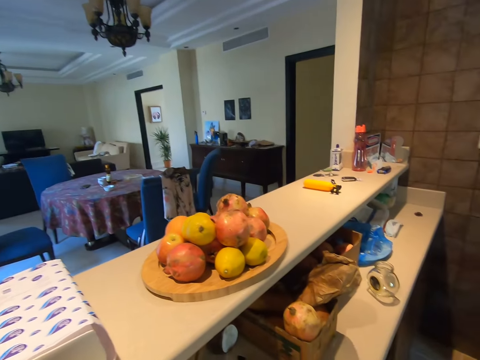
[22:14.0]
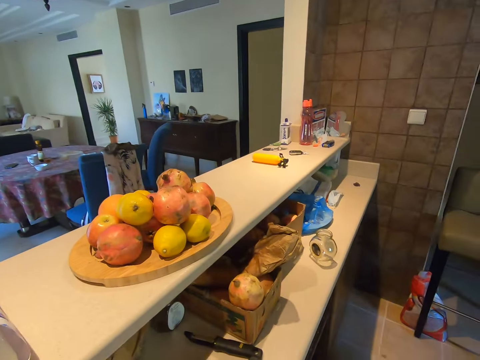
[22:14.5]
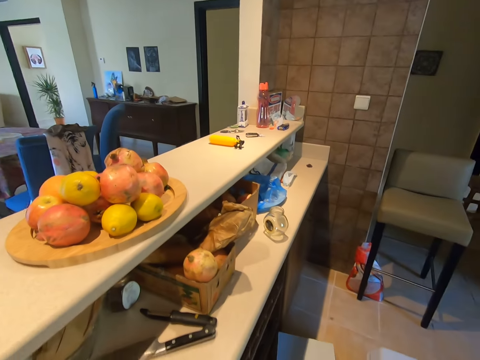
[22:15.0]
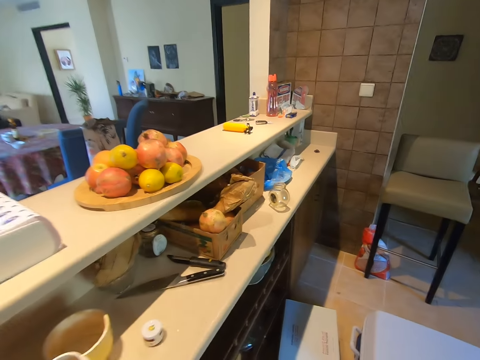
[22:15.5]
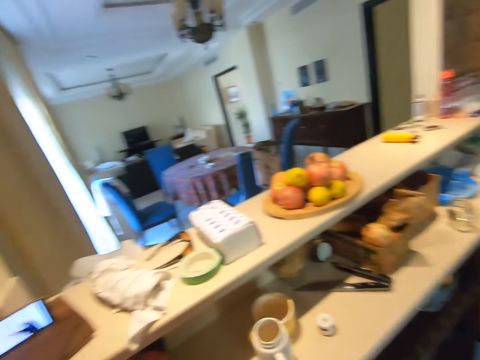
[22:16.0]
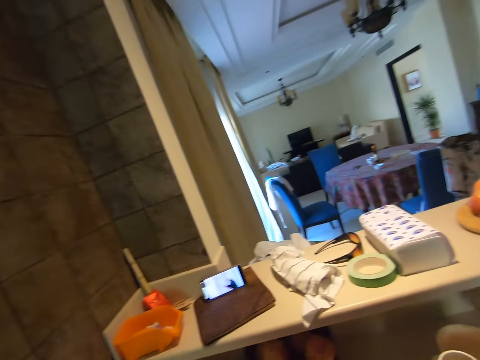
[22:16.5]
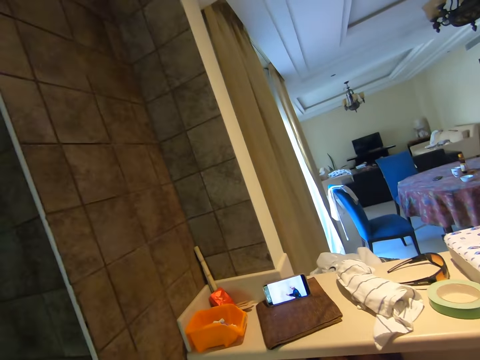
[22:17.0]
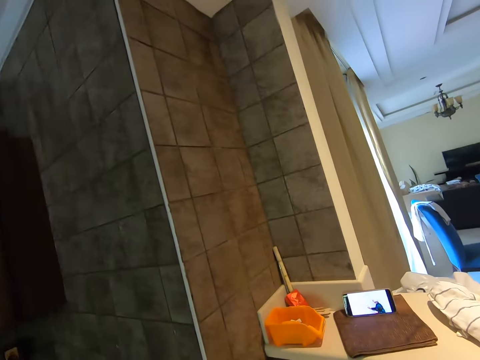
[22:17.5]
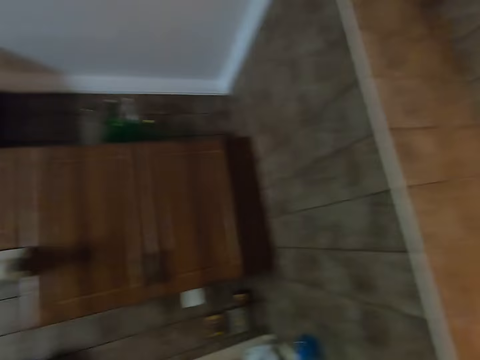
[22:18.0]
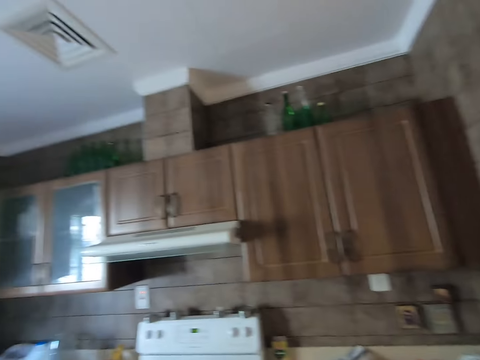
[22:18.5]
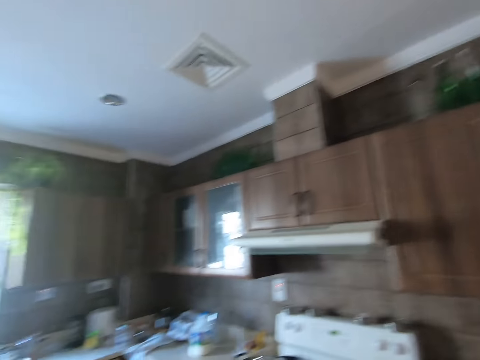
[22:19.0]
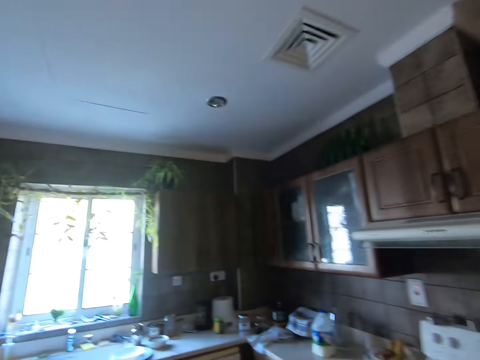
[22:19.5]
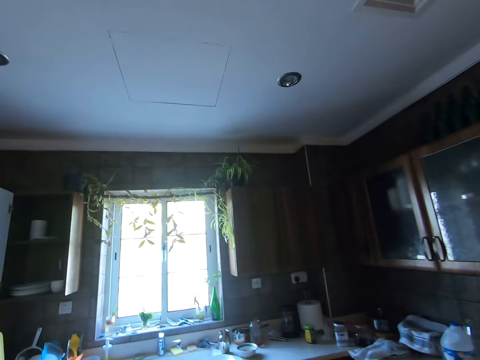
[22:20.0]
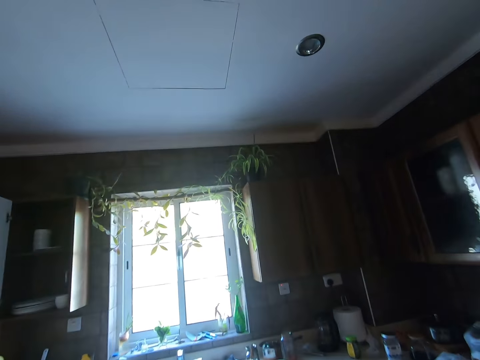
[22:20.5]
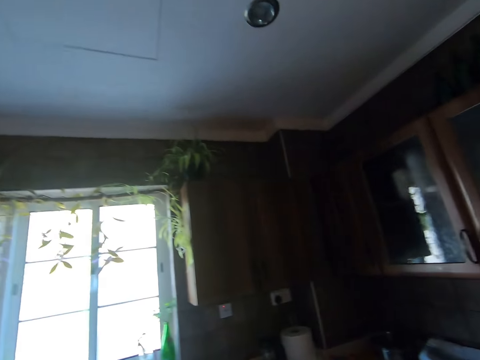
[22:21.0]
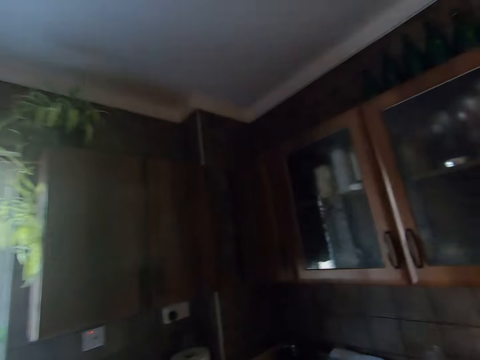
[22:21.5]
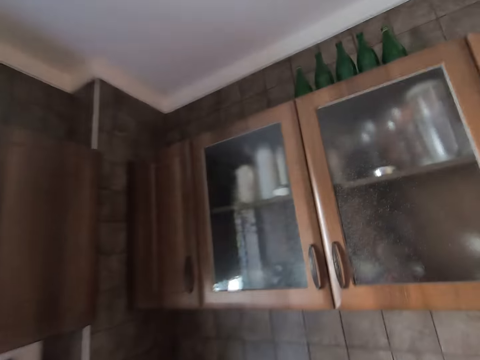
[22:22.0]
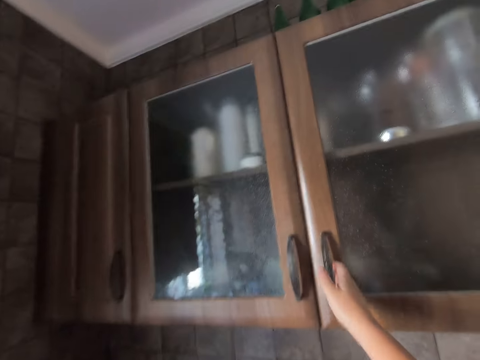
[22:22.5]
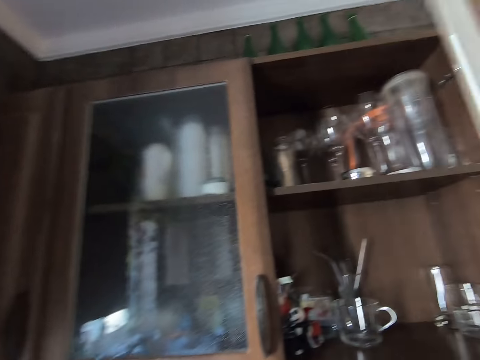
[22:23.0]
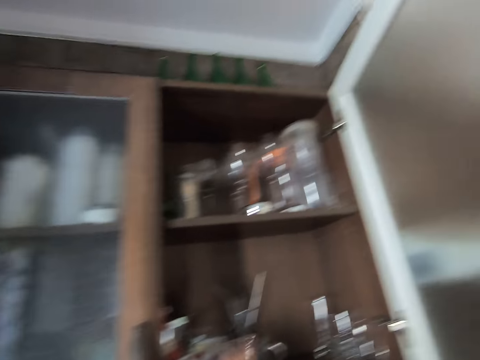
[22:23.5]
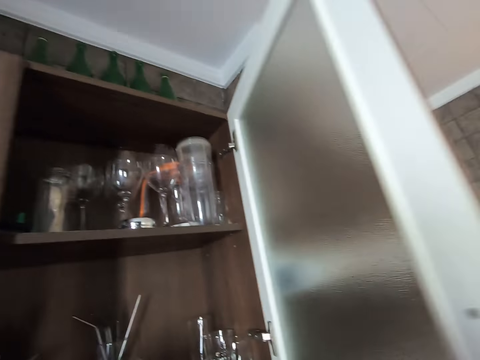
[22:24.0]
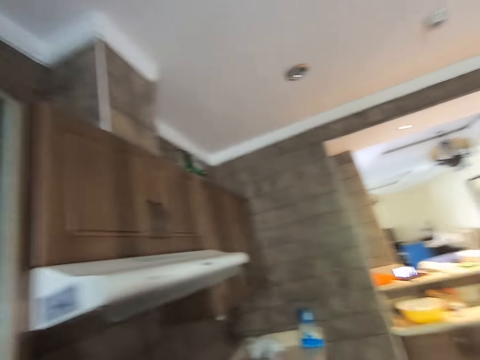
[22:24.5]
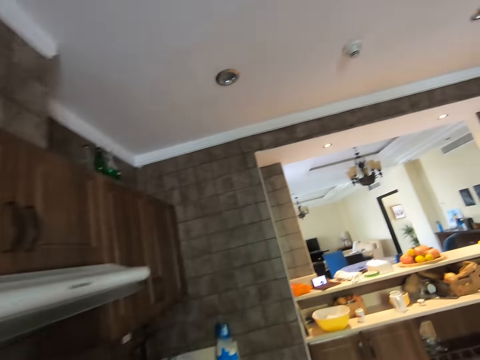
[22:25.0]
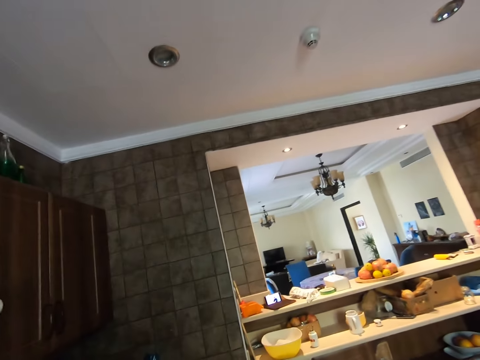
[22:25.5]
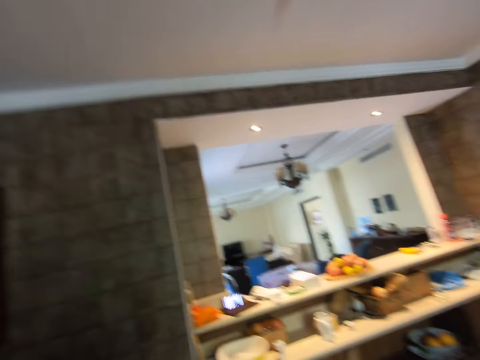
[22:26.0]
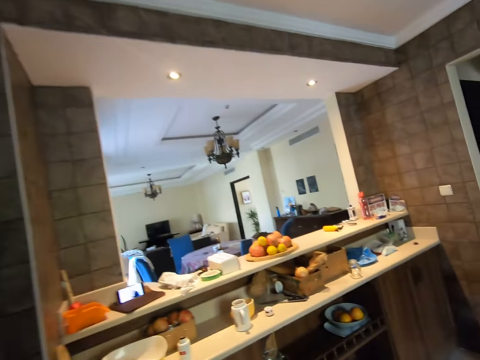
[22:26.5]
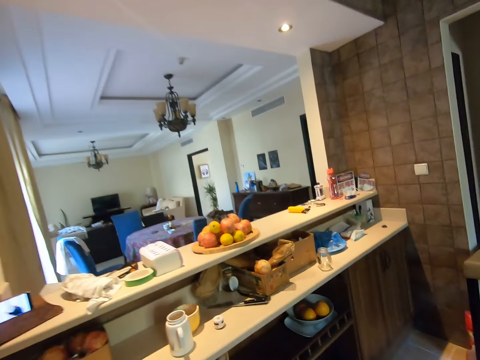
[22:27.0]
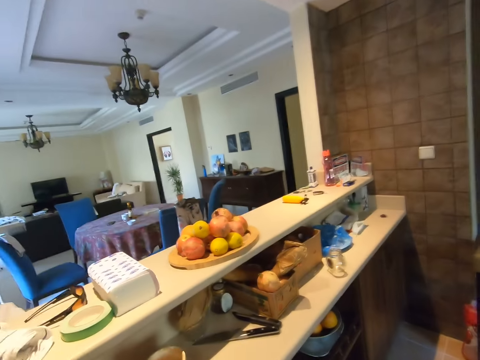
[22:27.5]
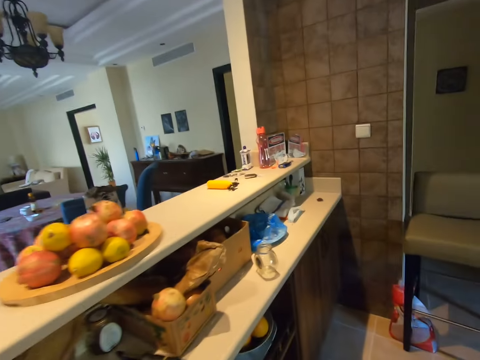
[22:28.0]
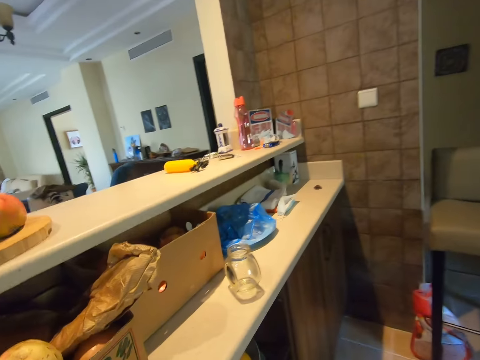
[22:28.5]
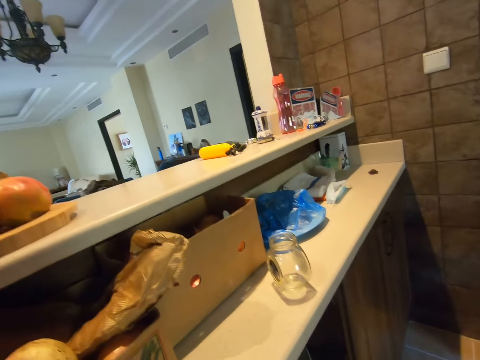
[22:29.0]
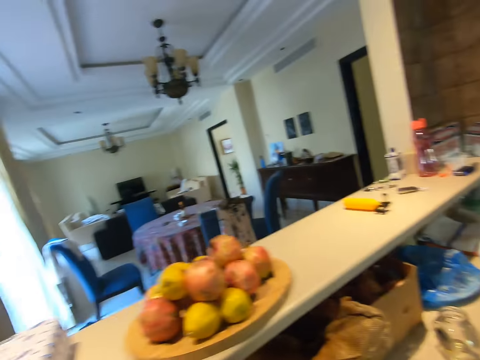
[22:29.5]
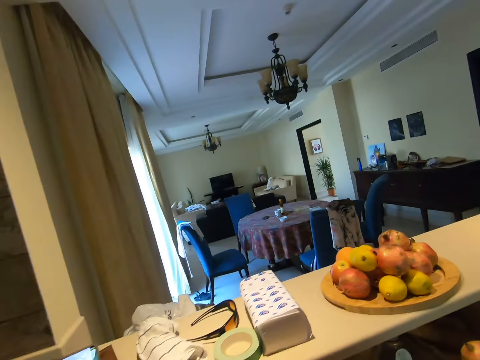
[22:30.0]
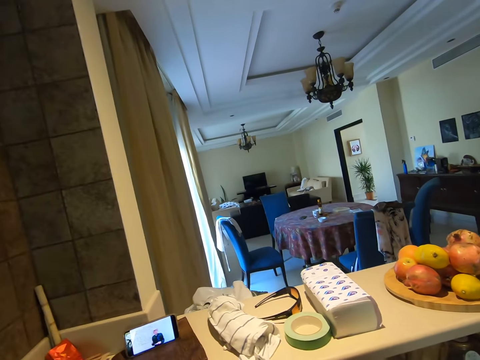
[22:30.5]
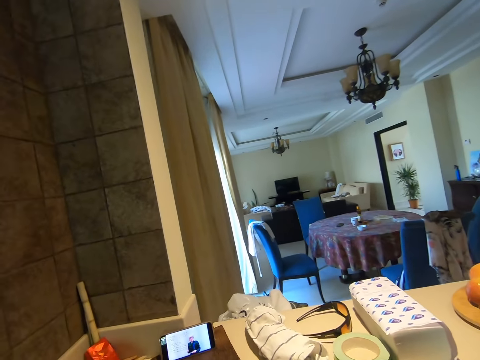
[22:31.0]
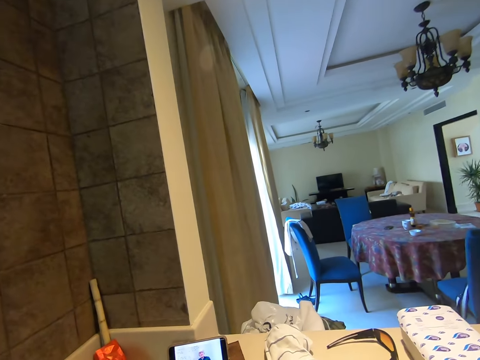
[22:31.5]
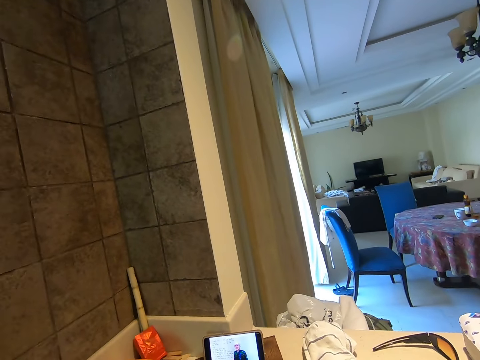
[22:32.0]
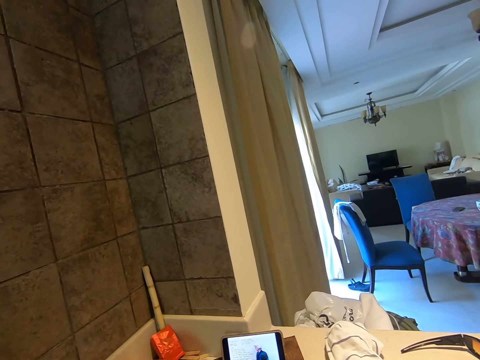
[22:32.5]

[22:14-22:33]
The camera wearer walks around the kitchen. They open a cabinet. They walk around the house. They look at the phone.

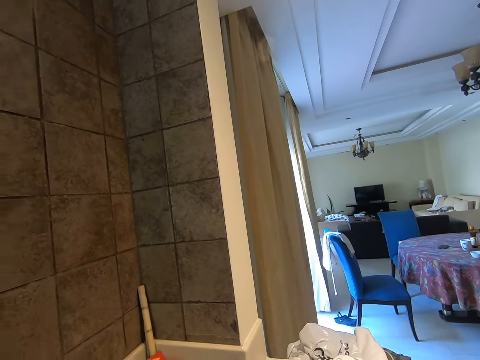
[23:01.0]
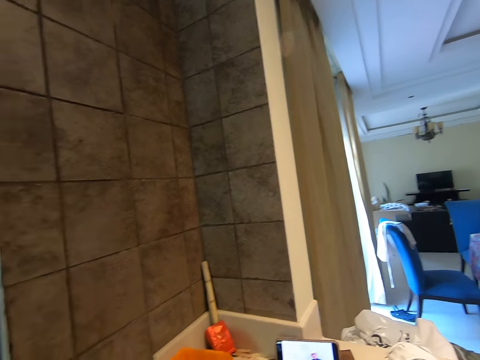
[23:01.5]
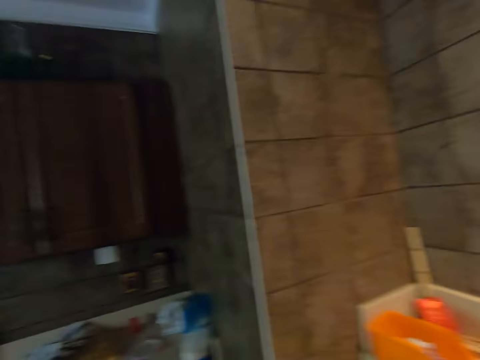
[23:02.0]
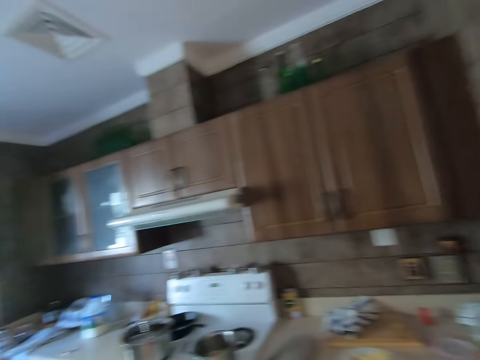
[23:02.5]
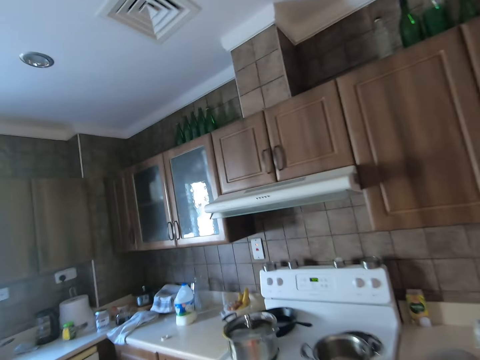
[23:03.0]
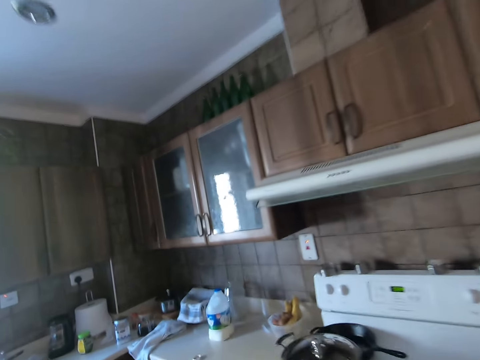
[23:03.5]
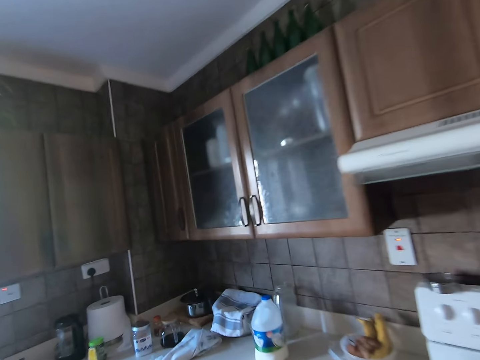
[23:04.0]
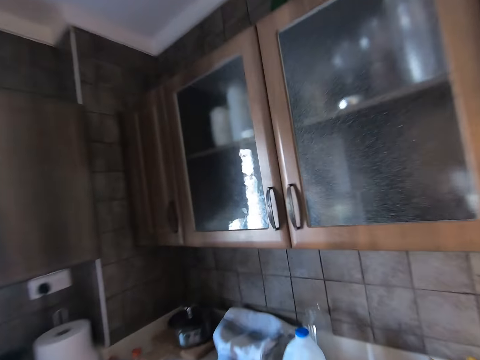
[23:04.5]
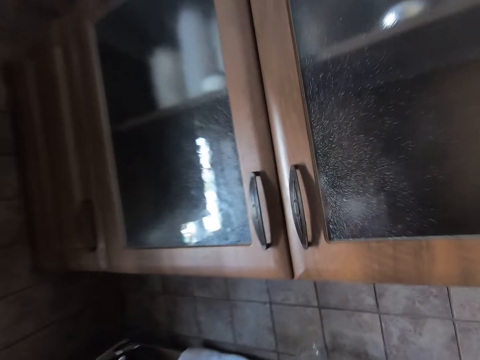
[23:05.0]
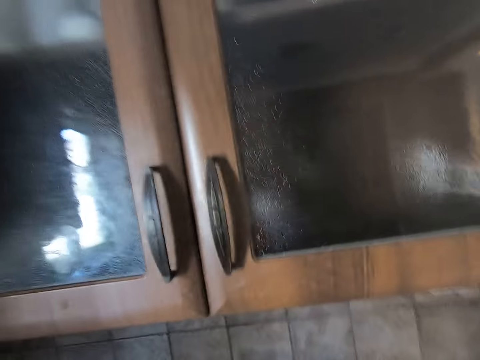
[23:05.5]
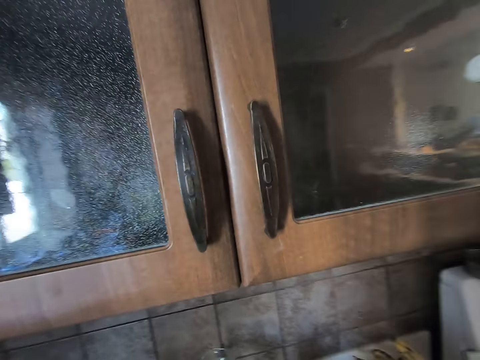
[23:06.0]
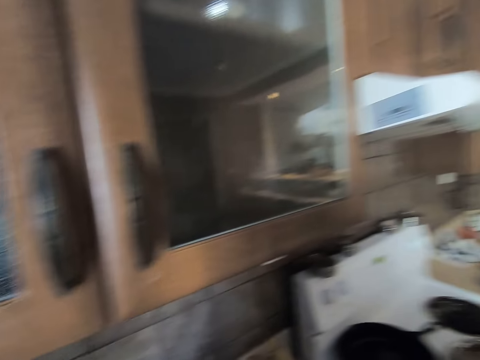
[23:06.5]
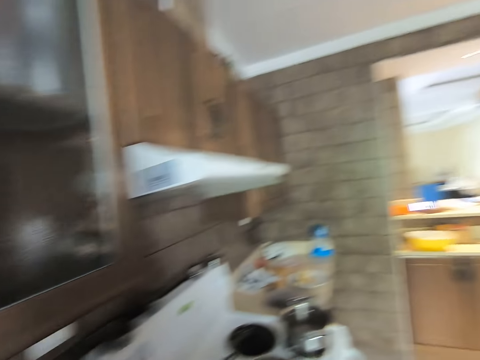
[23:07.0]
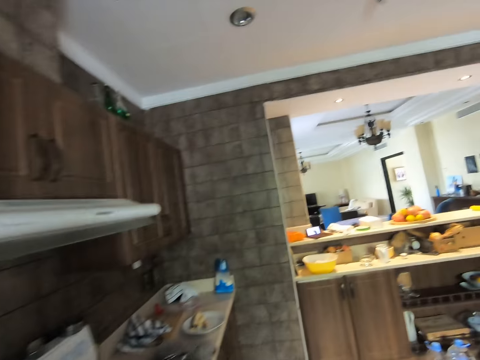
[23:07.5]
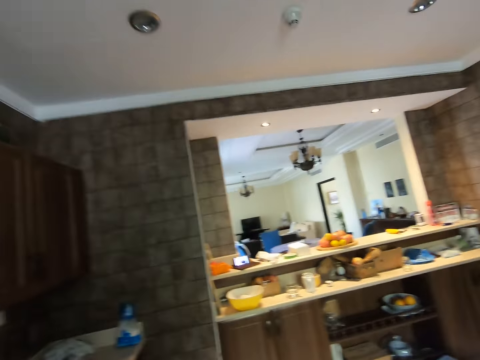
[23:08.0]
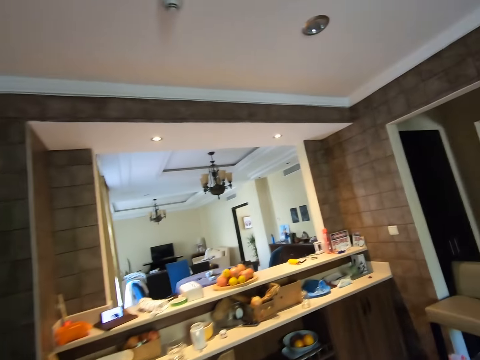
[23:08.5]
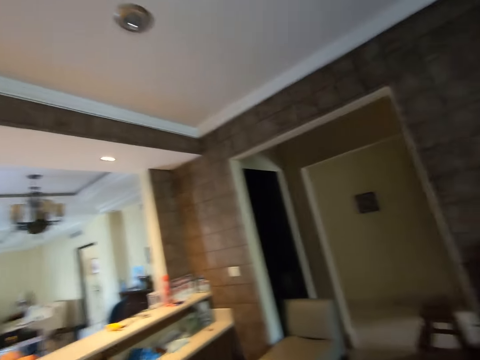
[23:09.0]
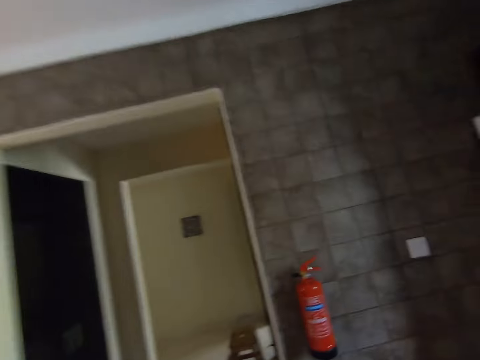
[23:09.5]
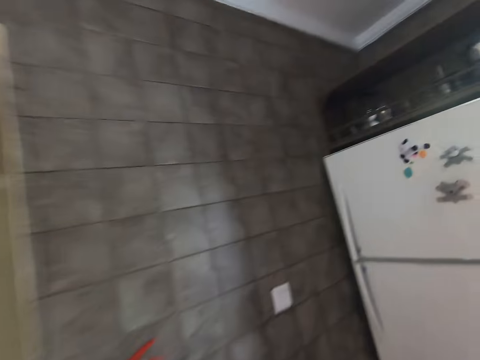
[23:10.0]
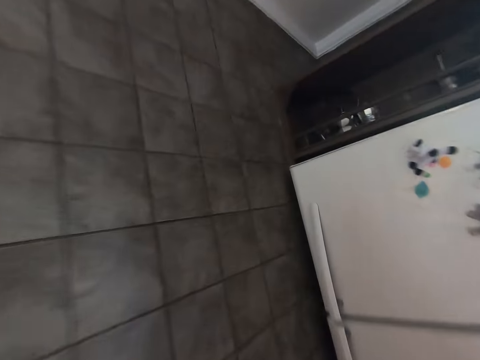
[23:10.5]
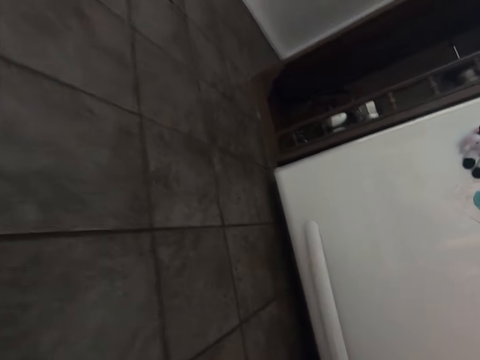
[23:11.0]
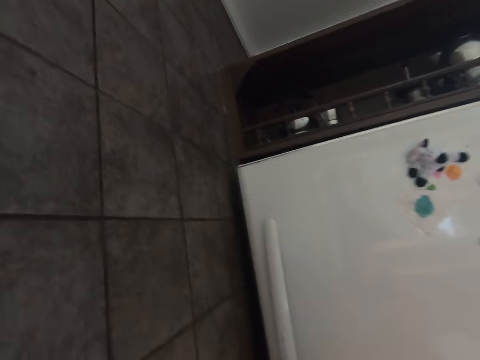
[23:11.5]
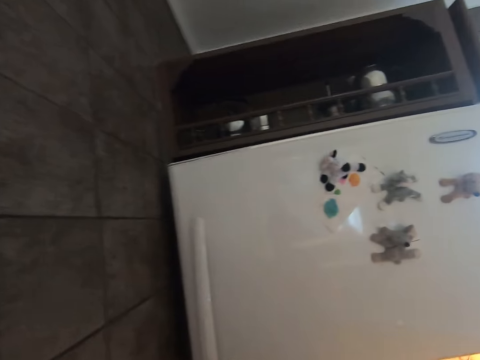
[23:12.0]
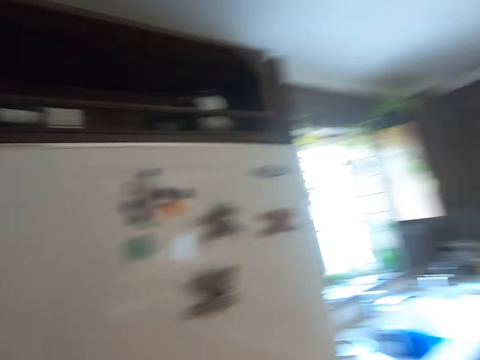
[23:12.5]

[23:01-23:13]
The camera wearer walks around the kitchen. They open the fridge.
